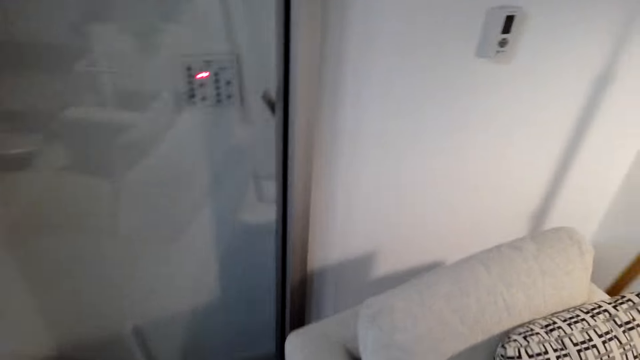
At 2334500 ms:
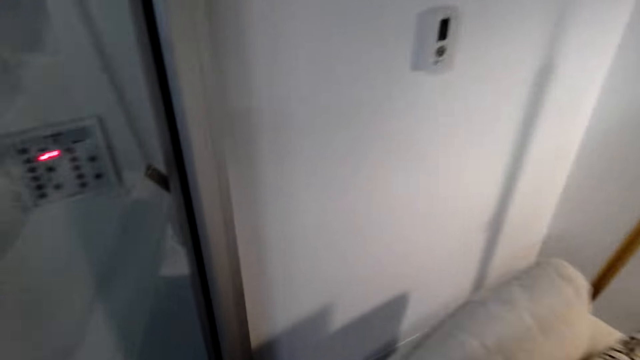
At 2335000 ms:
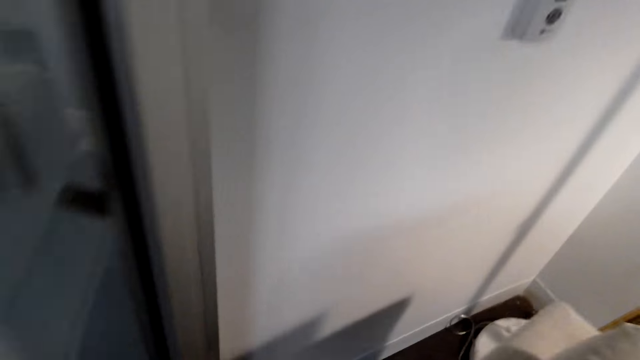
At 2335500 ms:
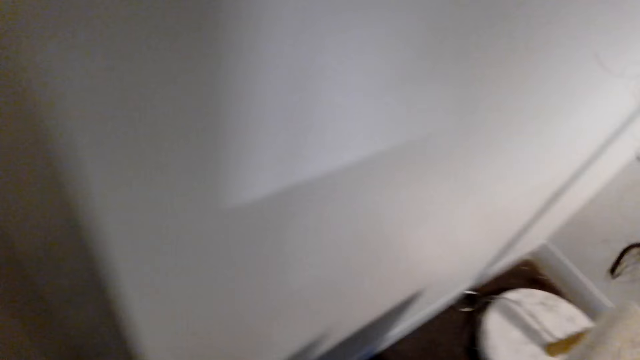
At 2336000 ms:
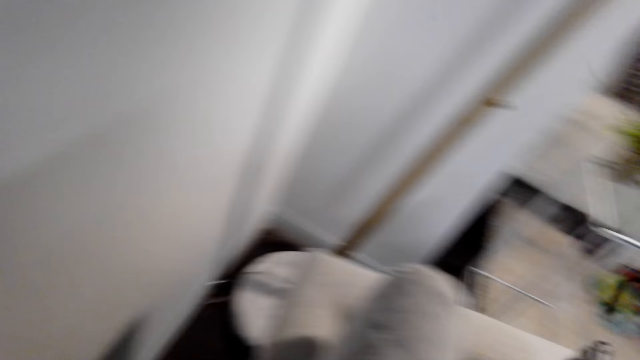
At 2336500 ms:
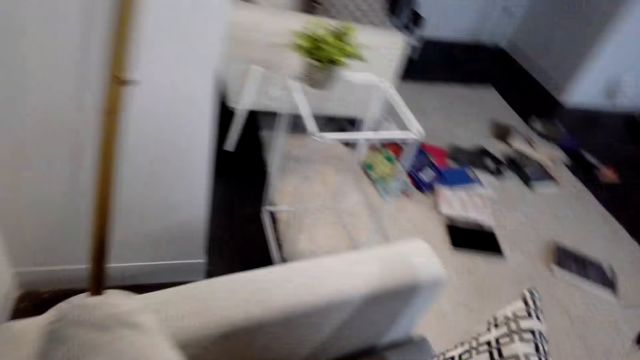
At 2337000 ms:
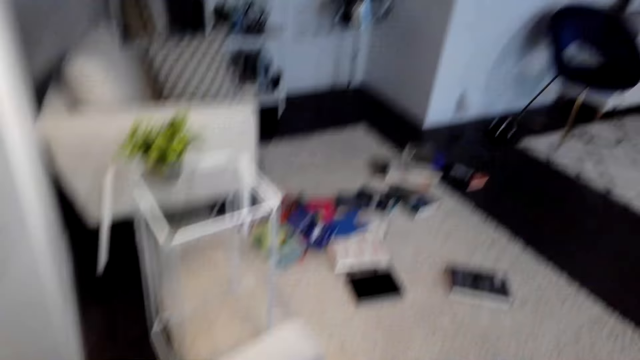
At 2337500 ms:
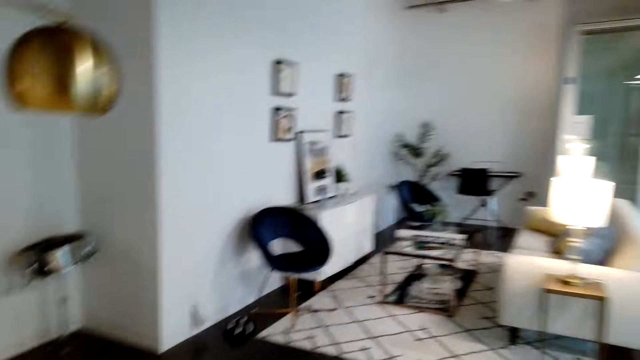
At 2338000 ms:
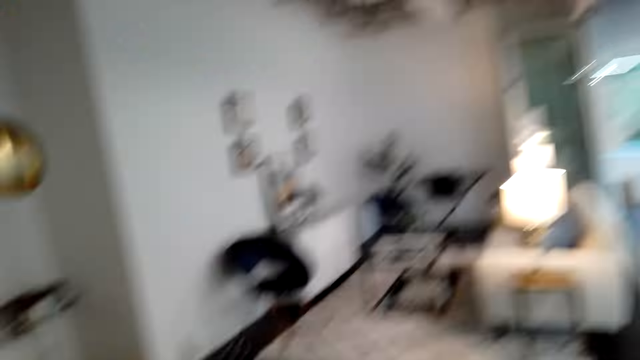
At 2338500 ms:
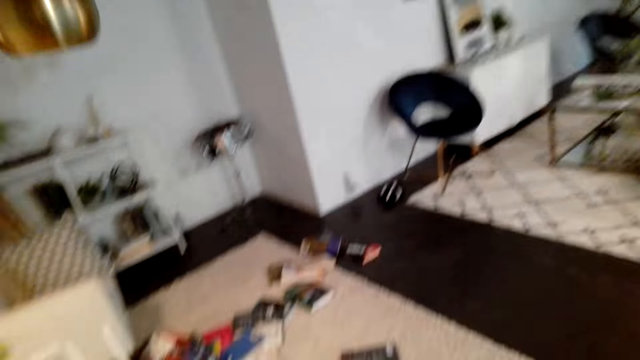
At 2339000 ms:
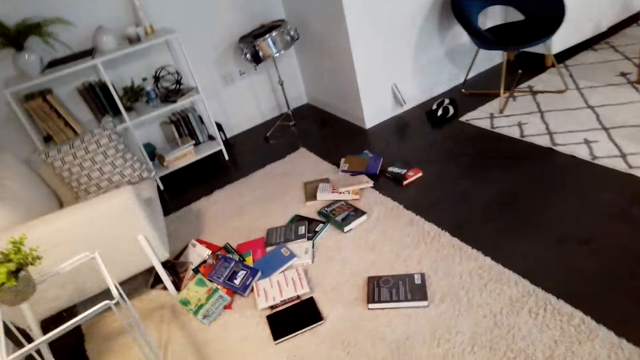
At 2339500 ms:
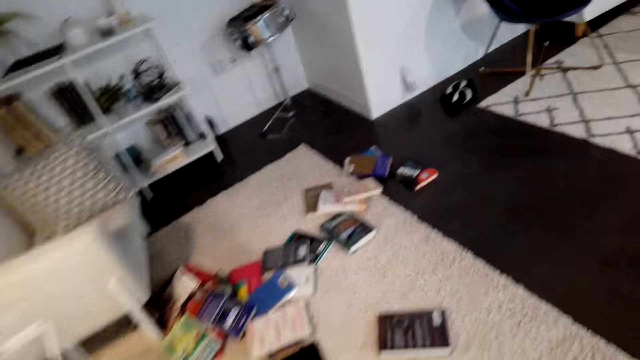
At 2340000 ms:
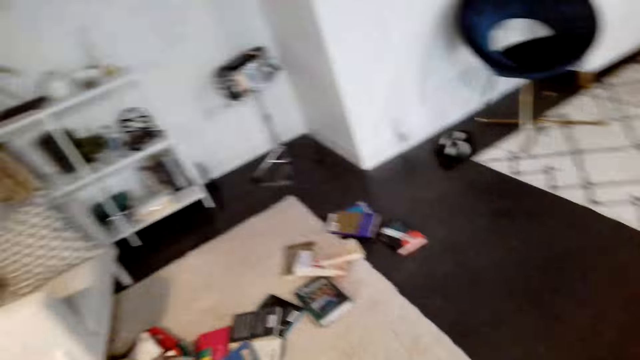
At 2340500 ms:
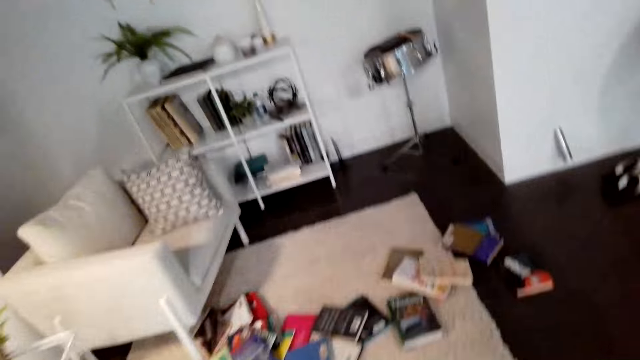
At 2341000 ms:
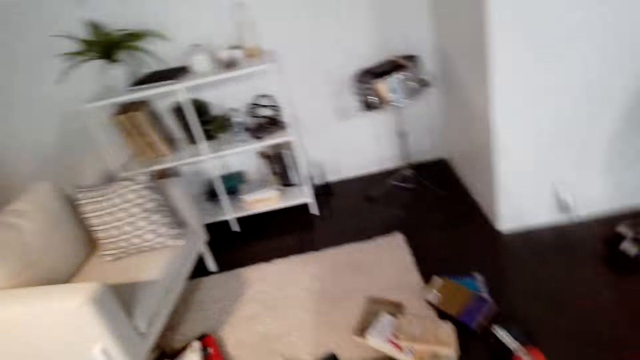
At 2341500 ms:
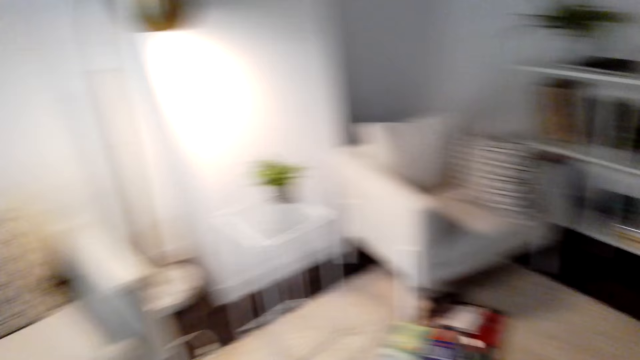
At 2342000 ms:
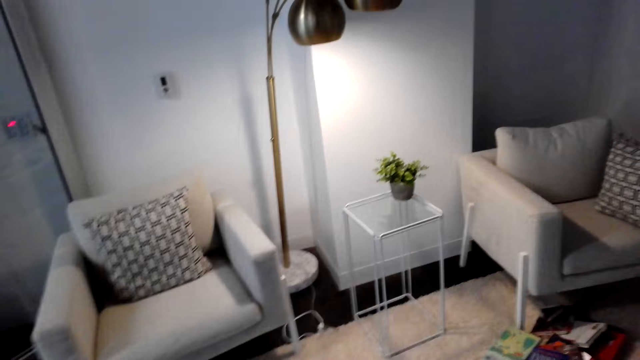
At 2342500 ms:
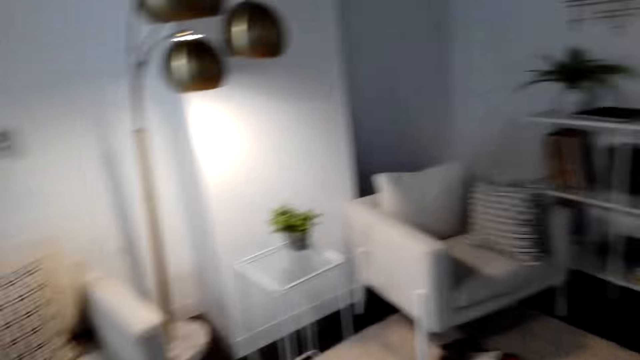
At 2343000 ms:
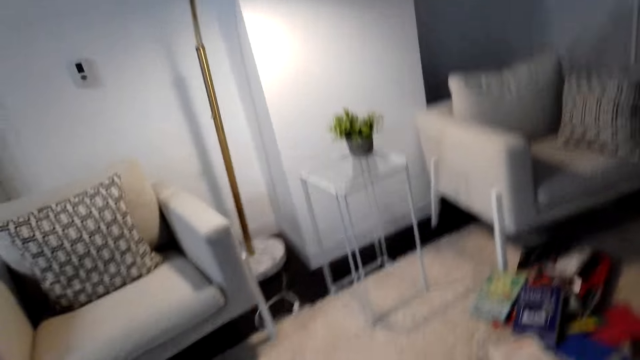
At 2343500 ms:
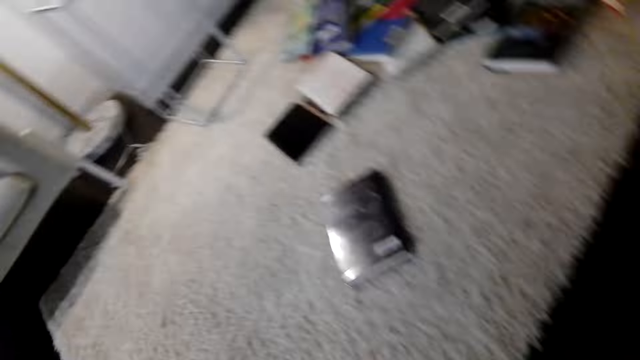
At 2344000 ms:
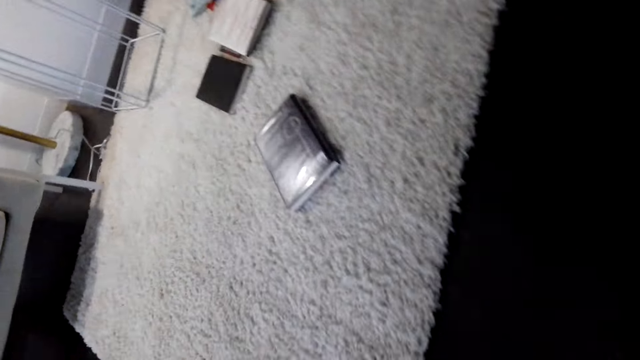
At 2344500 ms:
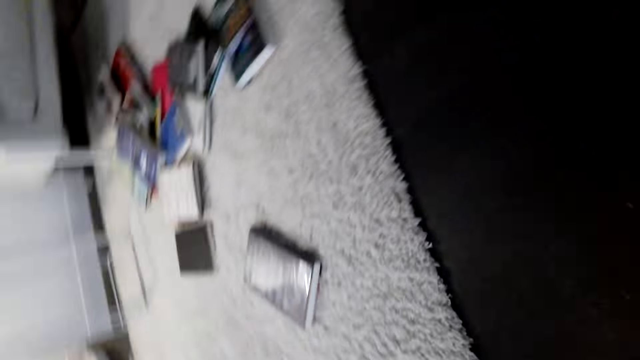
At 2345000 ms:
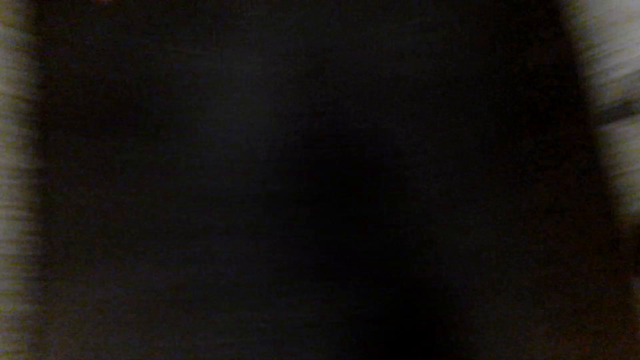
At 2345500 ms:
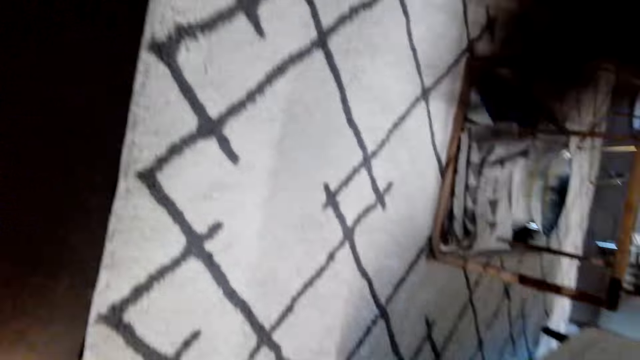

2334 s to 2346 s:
The camera wearer moves the pillow. They move in the room.

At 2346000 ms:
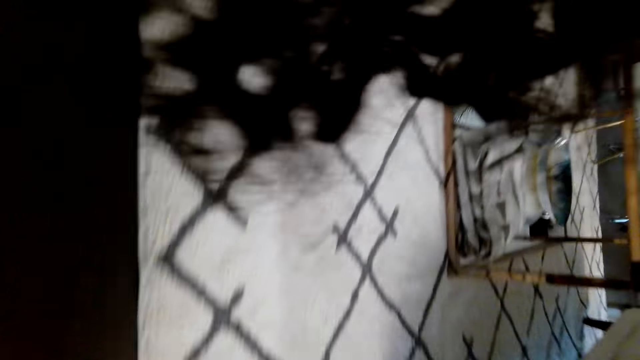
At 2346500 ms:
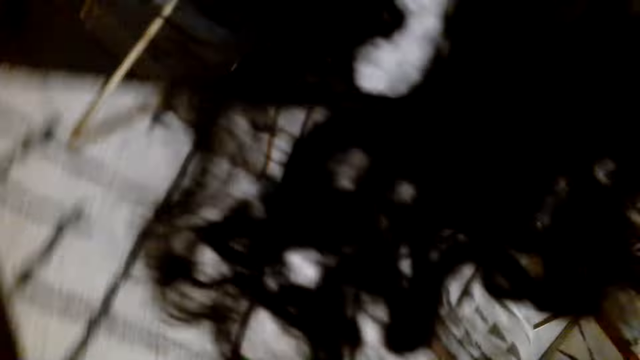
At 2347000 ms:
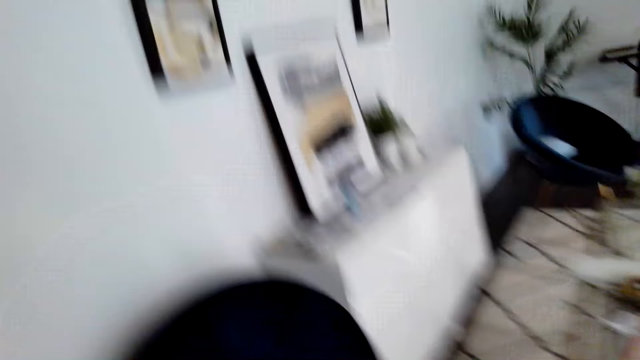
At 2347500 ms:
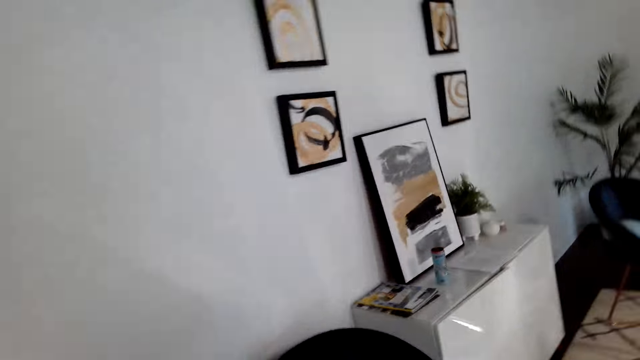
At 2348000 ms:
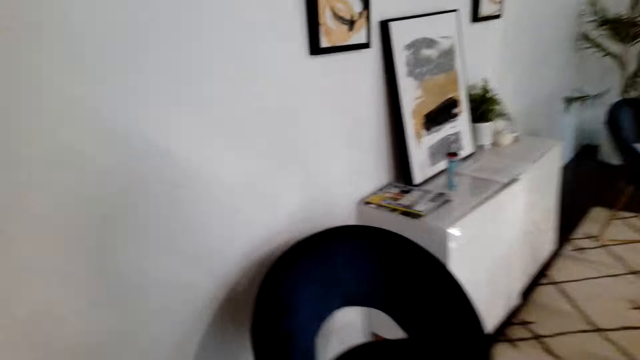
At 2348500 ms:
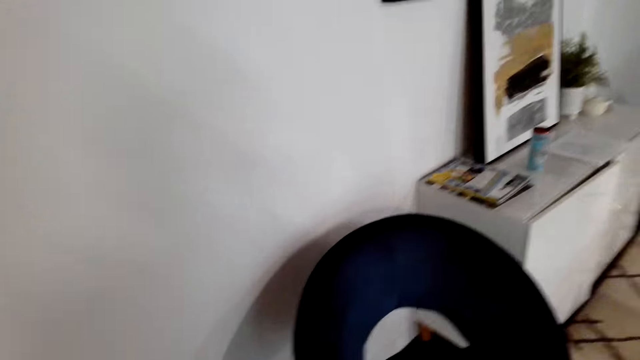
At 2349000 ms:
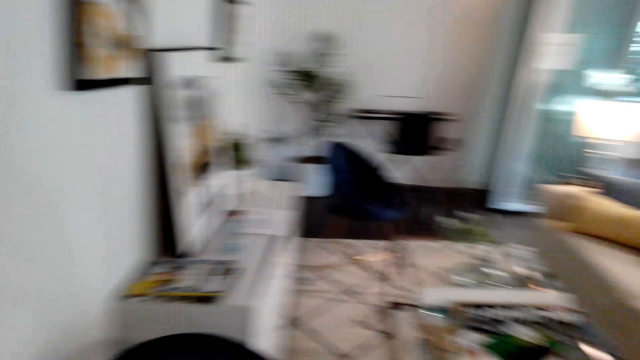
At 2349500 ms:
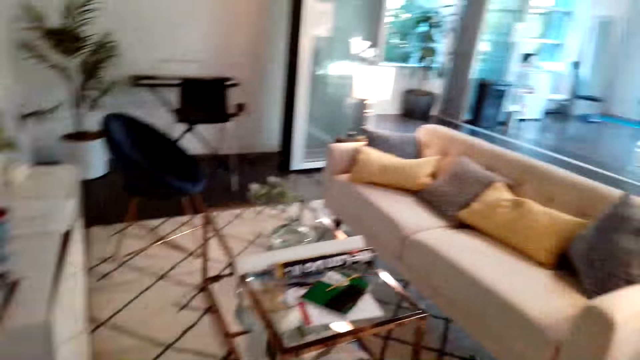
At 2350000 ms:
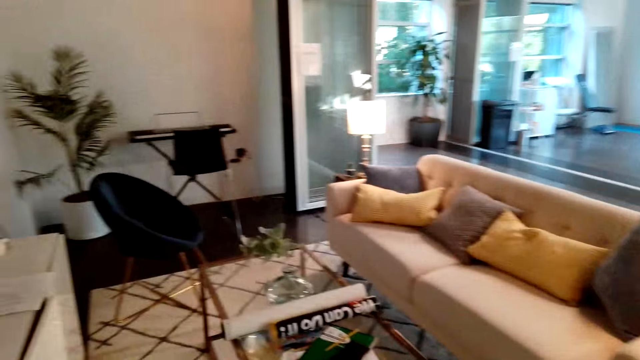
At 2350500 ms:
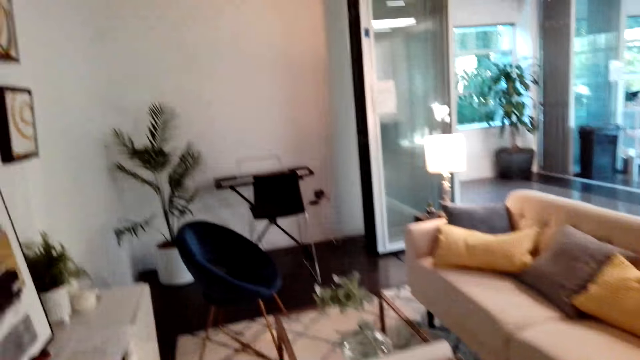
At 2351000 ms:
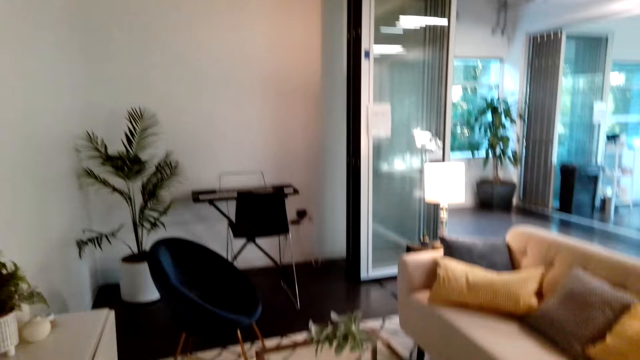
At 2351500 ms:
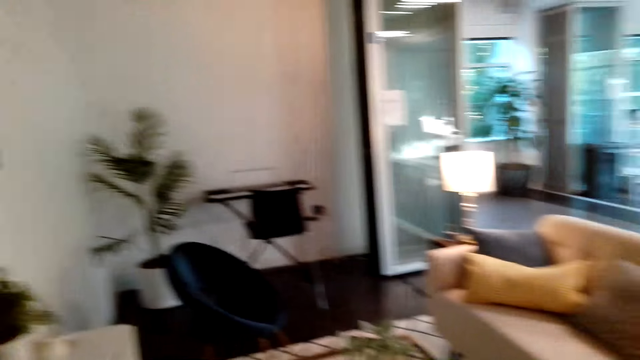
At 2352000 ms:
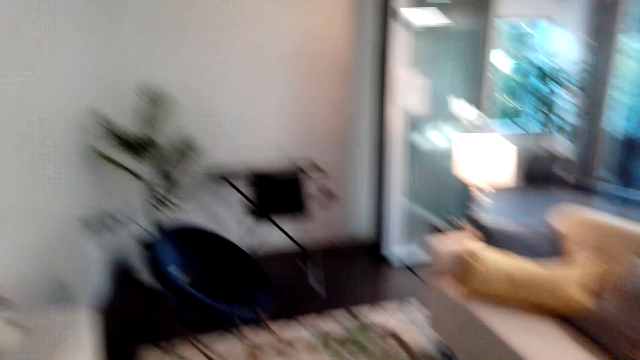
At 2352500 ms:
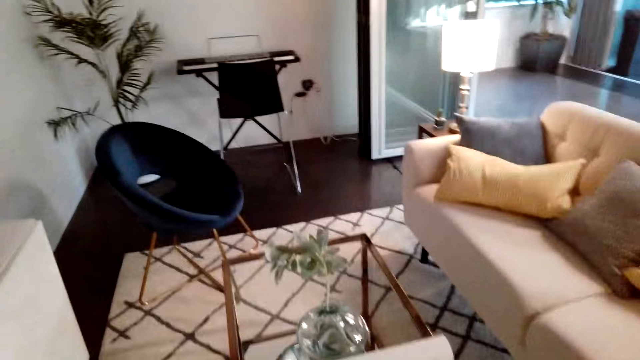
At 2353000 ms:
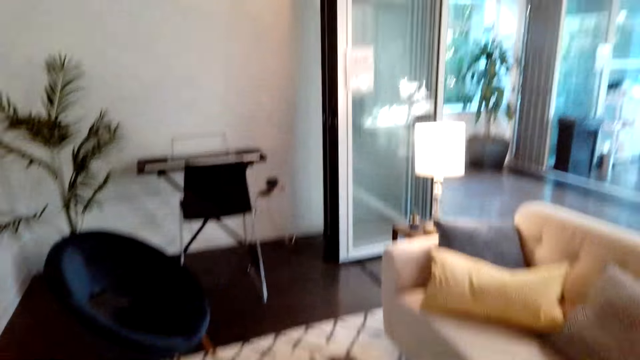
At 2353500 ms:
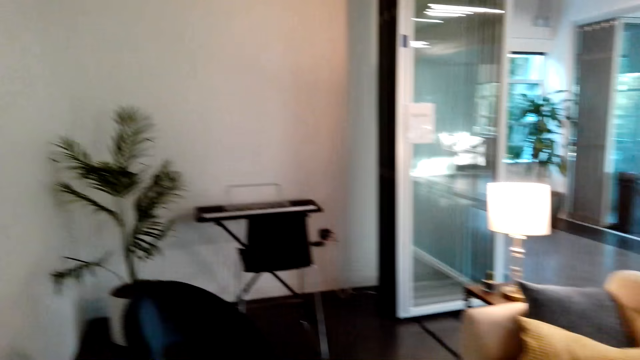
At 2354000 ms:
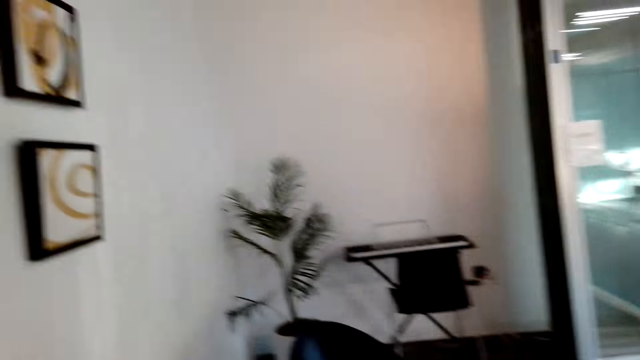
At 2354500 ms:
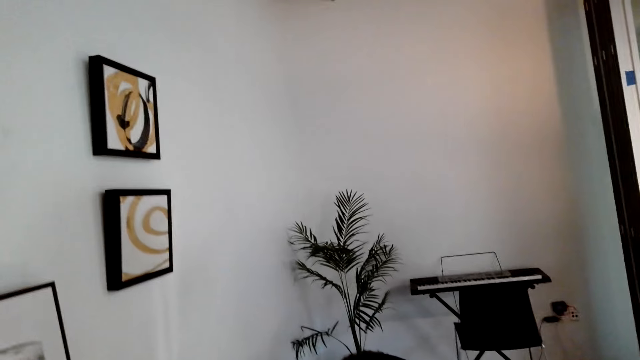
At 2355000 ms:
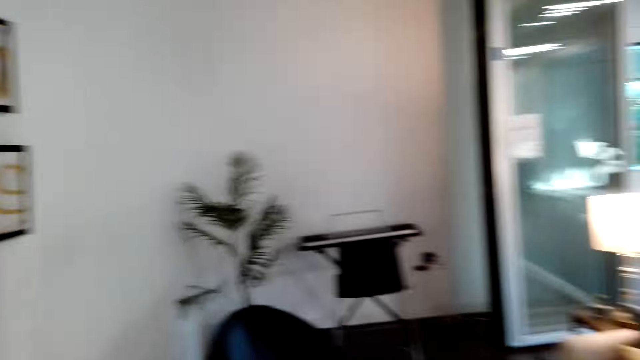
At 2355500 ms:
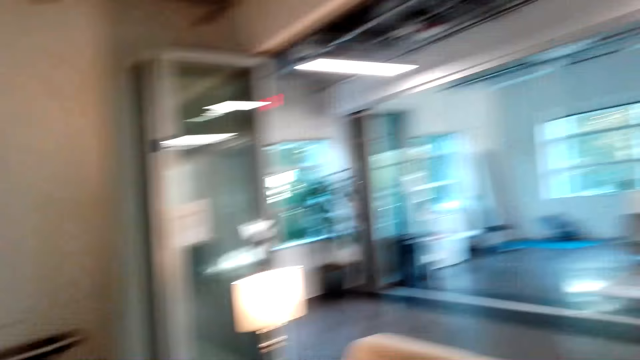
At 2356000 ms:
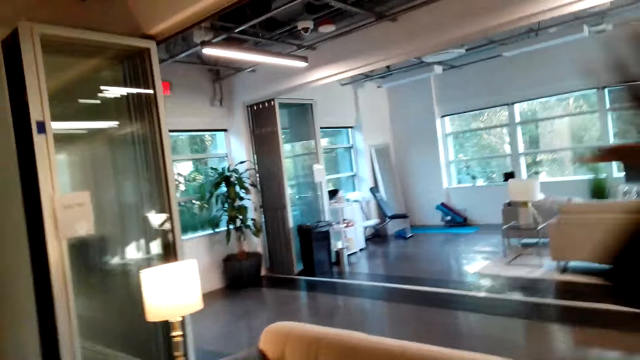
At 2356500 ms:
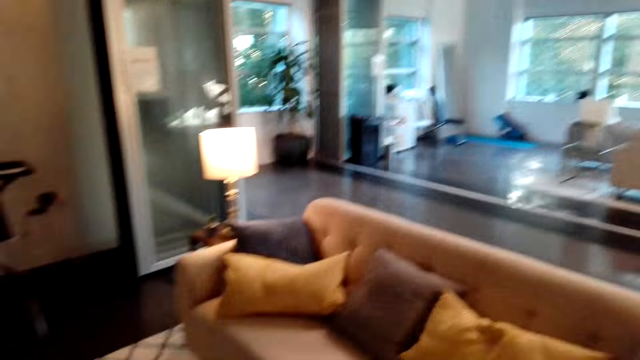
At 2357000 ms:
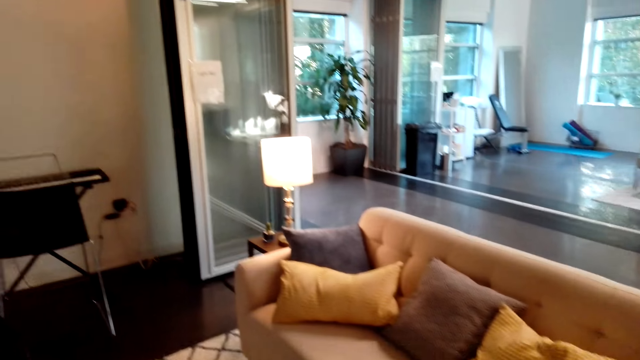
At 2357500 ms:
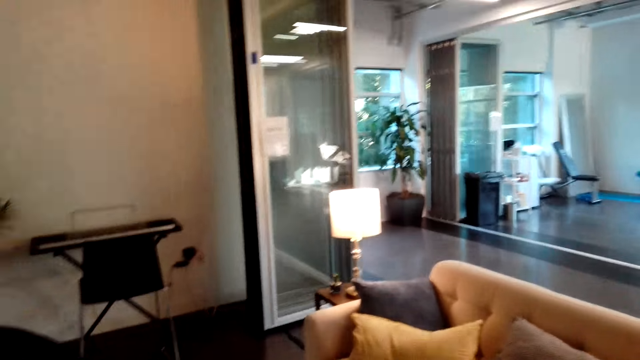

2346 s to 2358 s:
The camera wearer converses with a woman. The camera wearer moves a hand. They move in the room.
